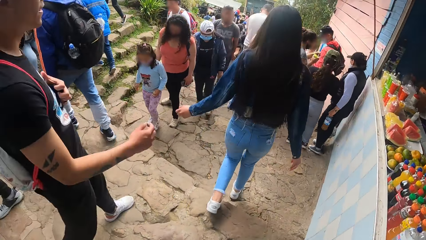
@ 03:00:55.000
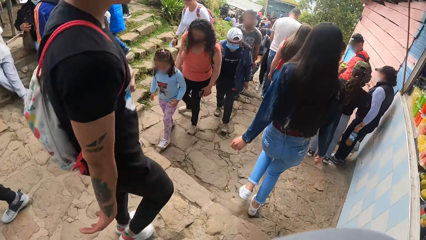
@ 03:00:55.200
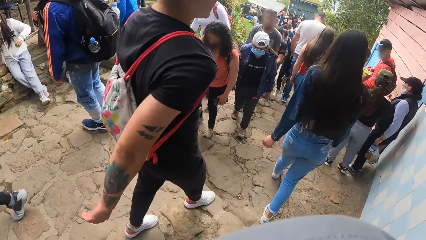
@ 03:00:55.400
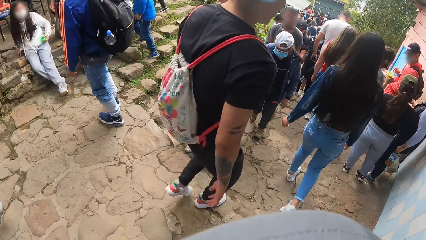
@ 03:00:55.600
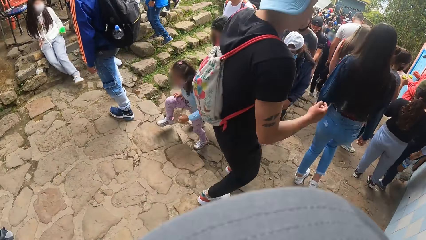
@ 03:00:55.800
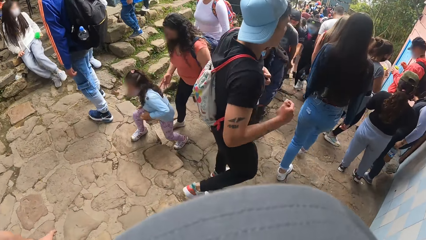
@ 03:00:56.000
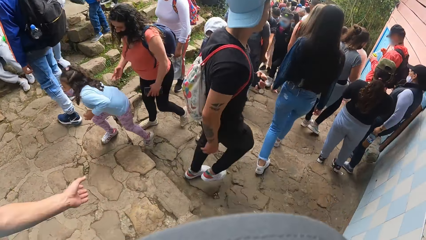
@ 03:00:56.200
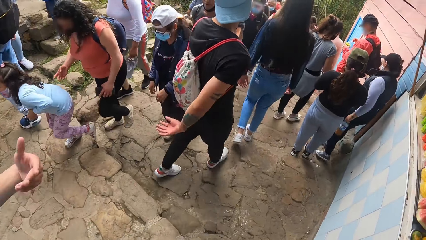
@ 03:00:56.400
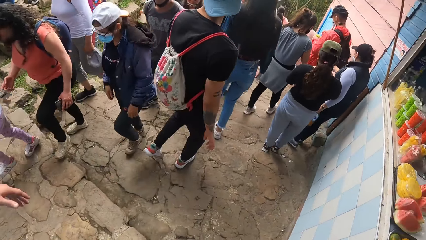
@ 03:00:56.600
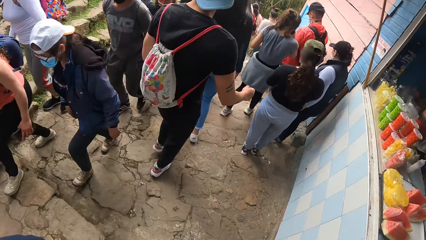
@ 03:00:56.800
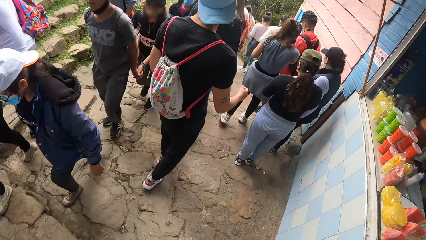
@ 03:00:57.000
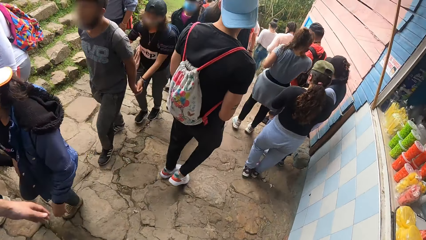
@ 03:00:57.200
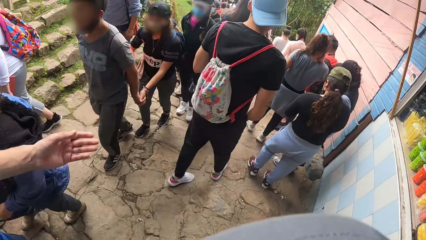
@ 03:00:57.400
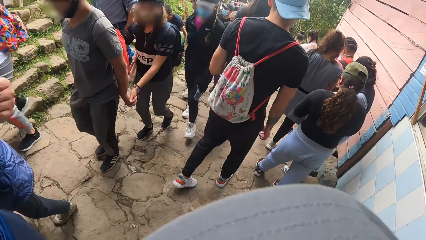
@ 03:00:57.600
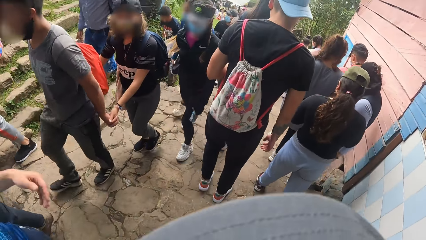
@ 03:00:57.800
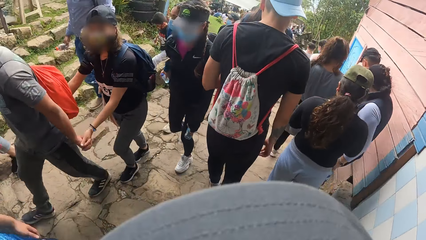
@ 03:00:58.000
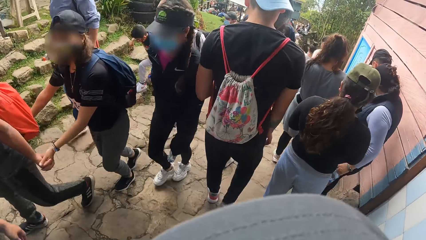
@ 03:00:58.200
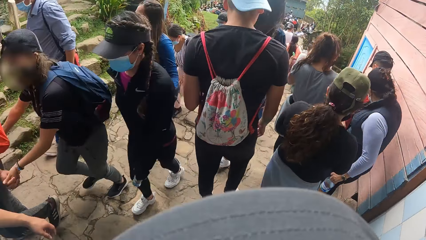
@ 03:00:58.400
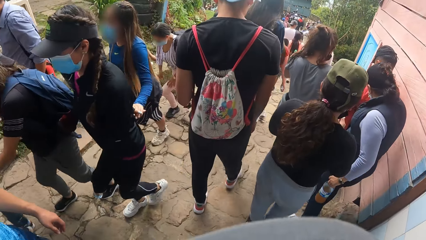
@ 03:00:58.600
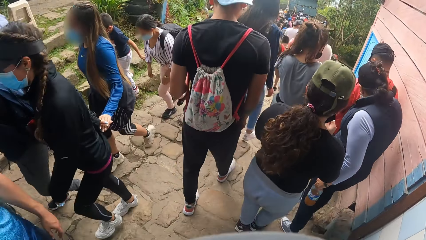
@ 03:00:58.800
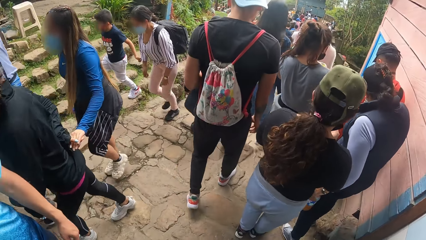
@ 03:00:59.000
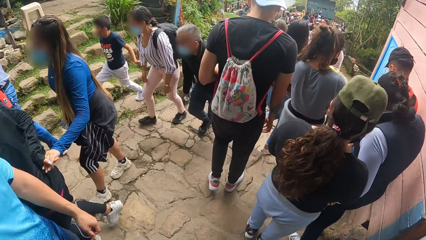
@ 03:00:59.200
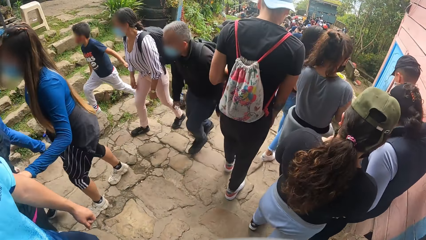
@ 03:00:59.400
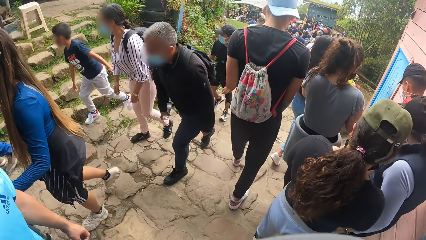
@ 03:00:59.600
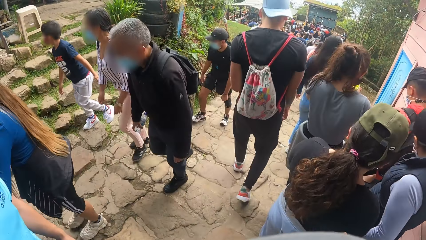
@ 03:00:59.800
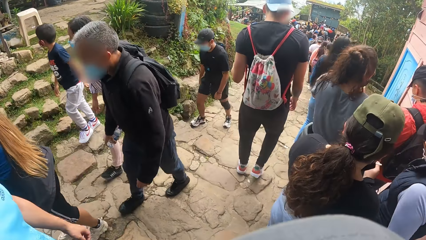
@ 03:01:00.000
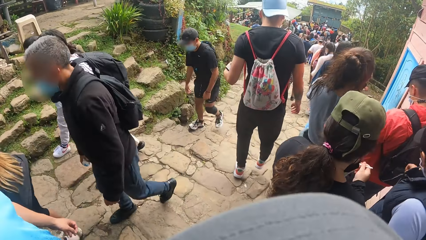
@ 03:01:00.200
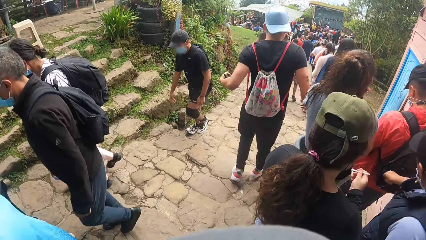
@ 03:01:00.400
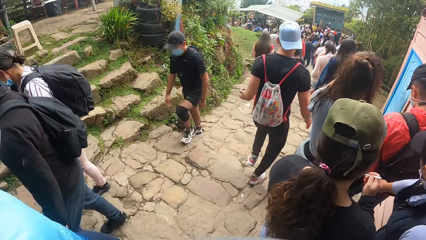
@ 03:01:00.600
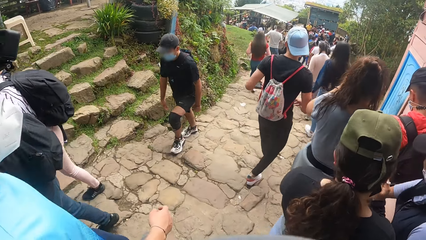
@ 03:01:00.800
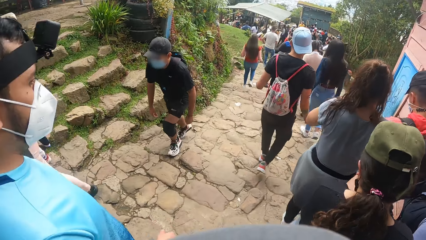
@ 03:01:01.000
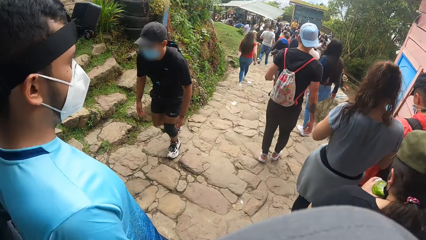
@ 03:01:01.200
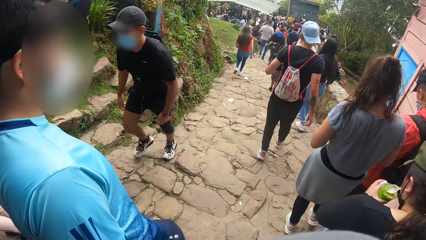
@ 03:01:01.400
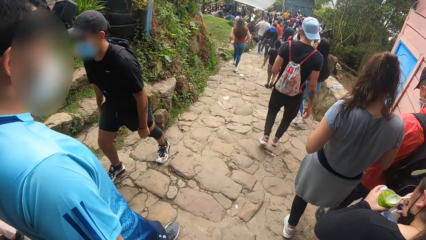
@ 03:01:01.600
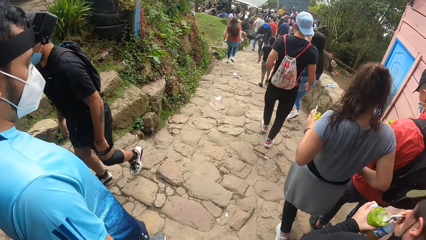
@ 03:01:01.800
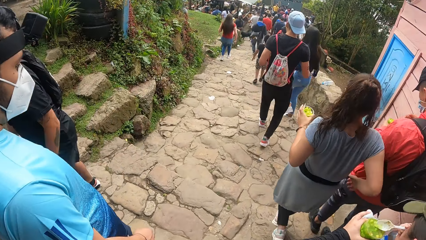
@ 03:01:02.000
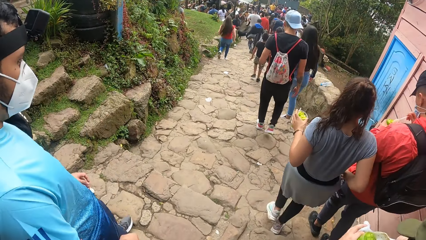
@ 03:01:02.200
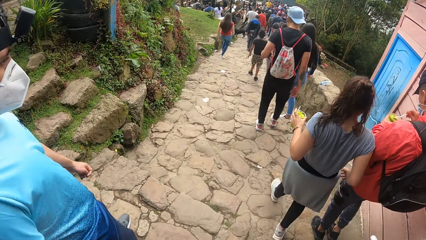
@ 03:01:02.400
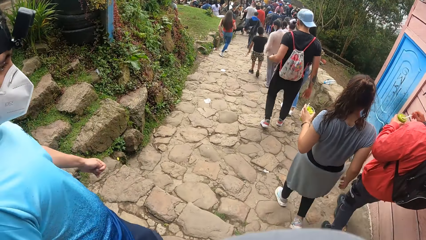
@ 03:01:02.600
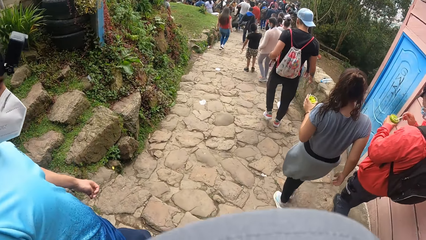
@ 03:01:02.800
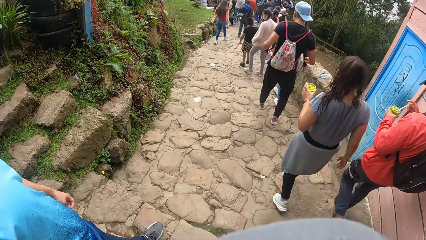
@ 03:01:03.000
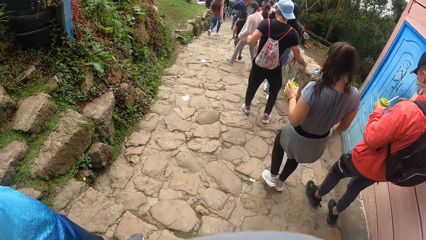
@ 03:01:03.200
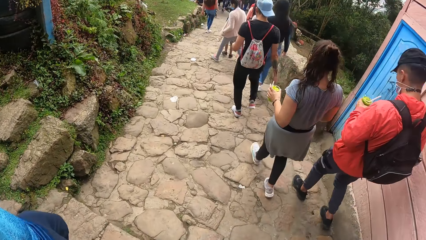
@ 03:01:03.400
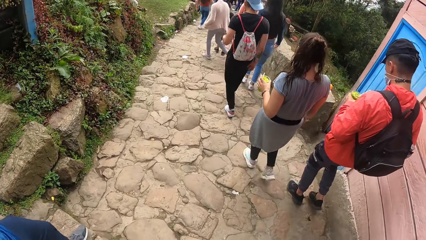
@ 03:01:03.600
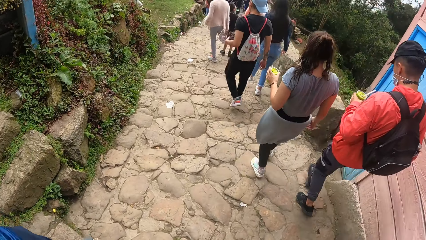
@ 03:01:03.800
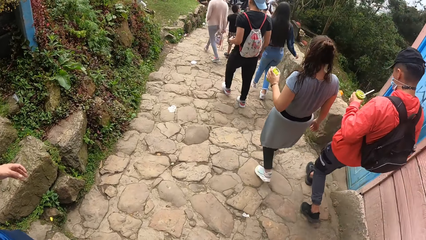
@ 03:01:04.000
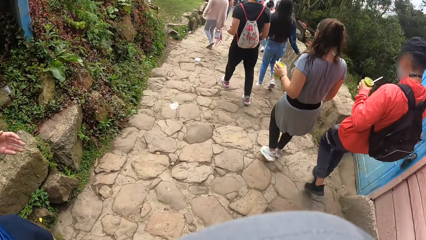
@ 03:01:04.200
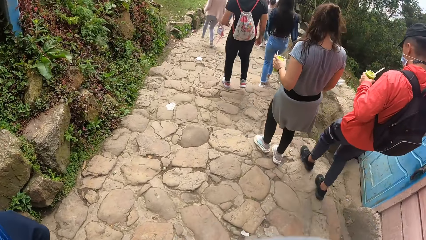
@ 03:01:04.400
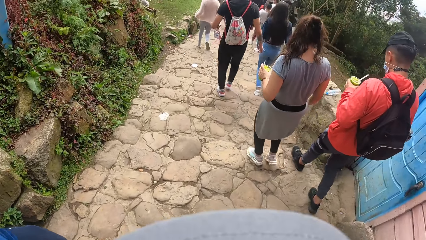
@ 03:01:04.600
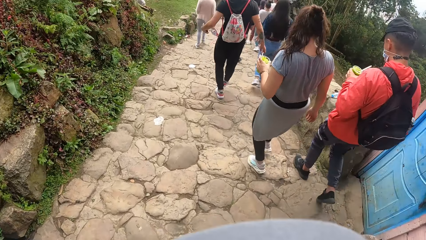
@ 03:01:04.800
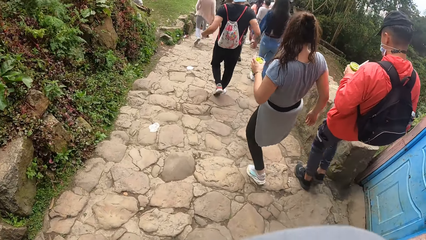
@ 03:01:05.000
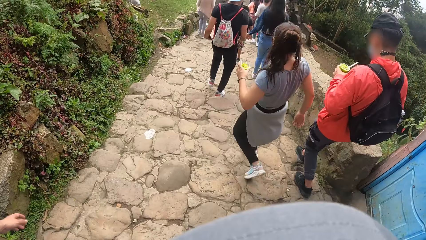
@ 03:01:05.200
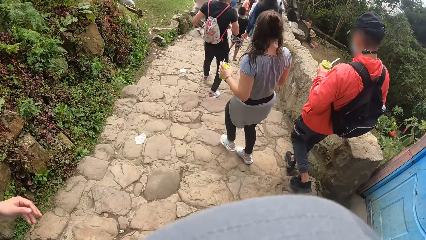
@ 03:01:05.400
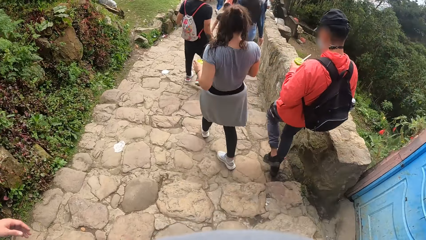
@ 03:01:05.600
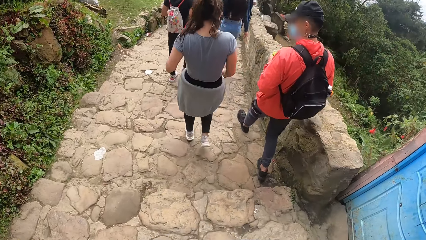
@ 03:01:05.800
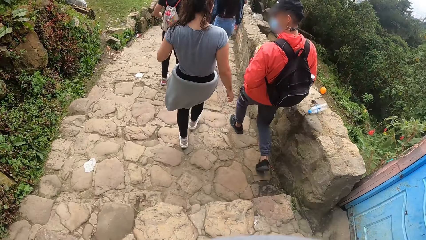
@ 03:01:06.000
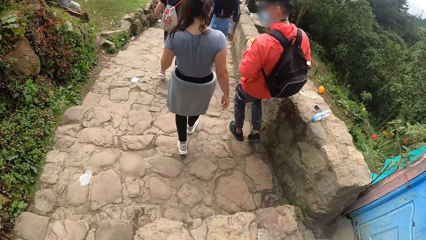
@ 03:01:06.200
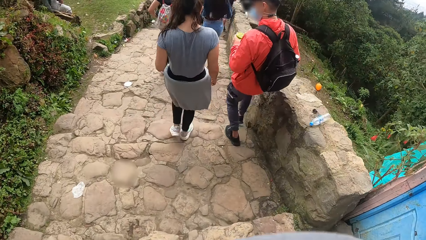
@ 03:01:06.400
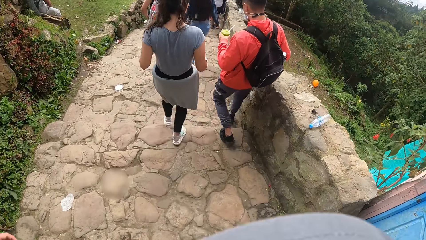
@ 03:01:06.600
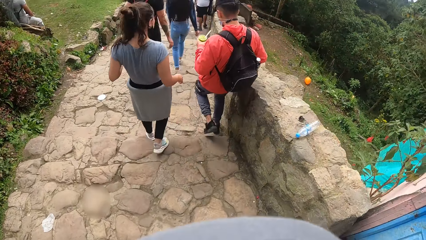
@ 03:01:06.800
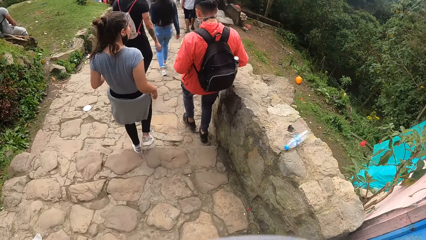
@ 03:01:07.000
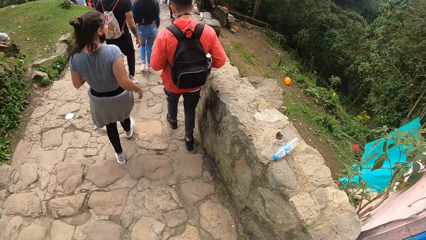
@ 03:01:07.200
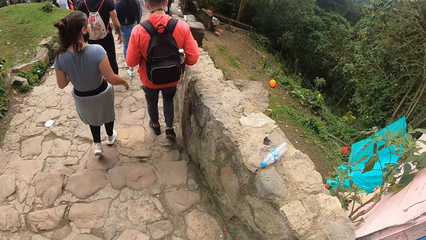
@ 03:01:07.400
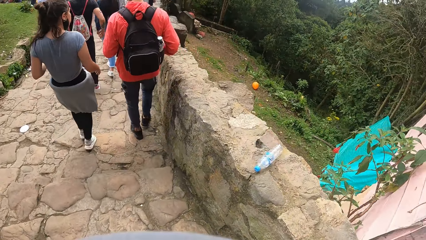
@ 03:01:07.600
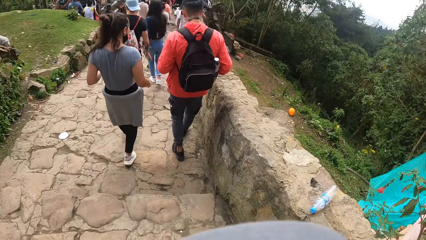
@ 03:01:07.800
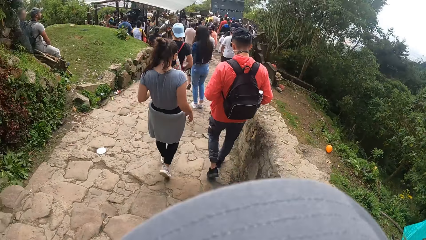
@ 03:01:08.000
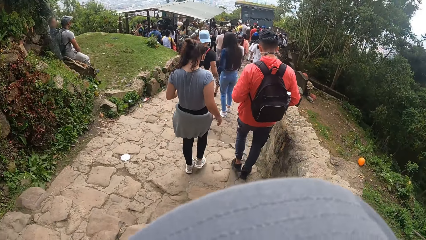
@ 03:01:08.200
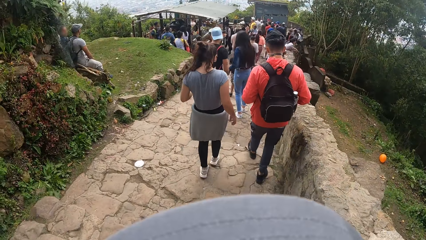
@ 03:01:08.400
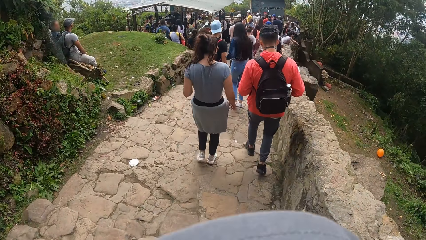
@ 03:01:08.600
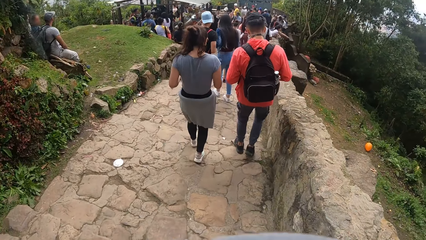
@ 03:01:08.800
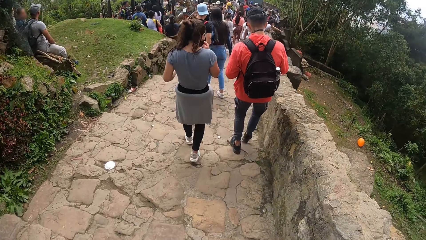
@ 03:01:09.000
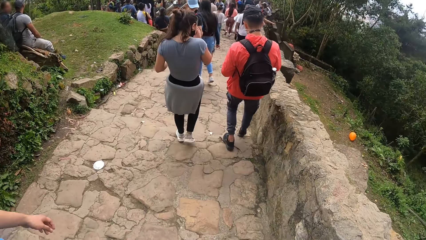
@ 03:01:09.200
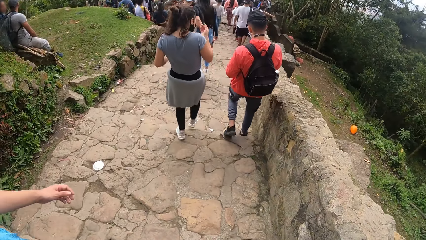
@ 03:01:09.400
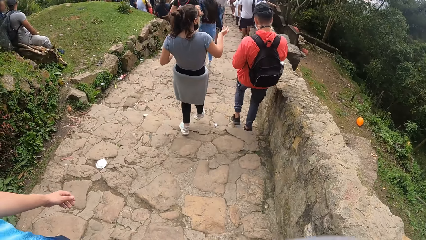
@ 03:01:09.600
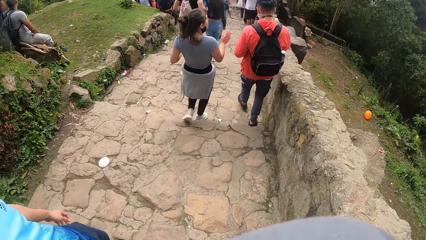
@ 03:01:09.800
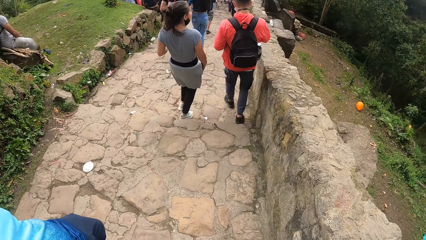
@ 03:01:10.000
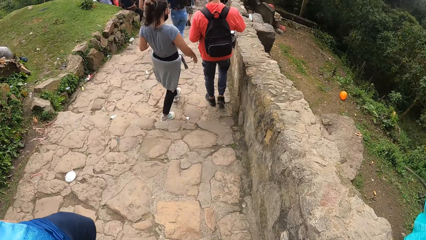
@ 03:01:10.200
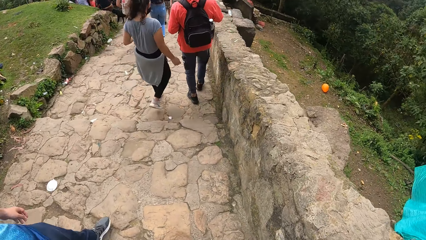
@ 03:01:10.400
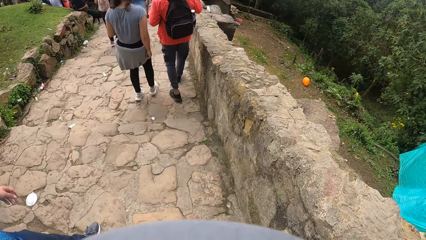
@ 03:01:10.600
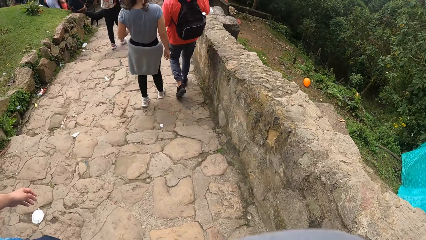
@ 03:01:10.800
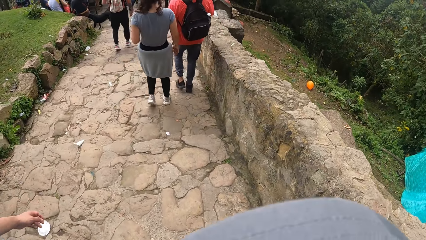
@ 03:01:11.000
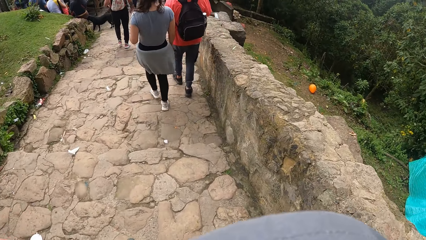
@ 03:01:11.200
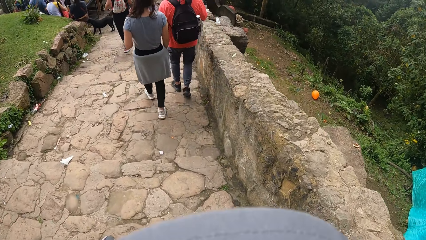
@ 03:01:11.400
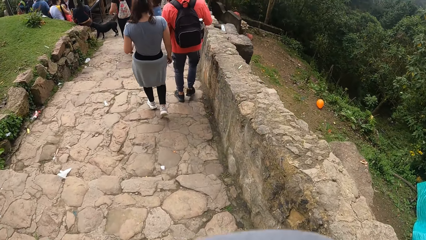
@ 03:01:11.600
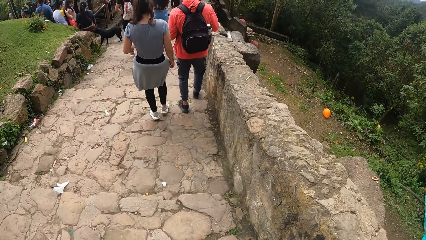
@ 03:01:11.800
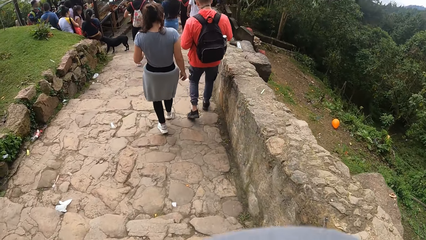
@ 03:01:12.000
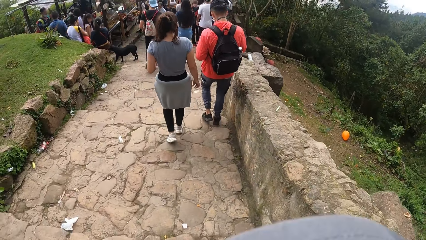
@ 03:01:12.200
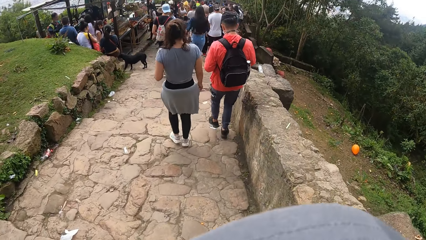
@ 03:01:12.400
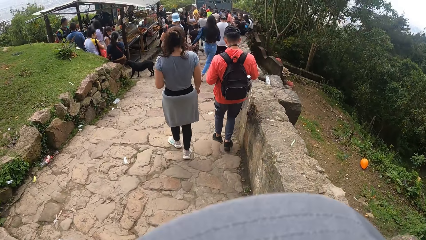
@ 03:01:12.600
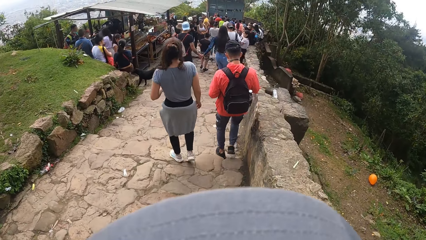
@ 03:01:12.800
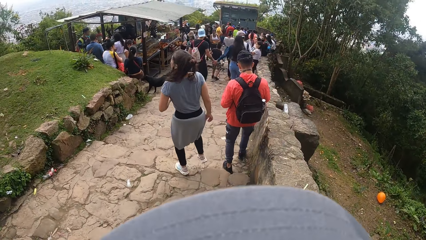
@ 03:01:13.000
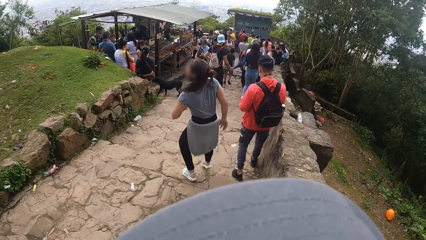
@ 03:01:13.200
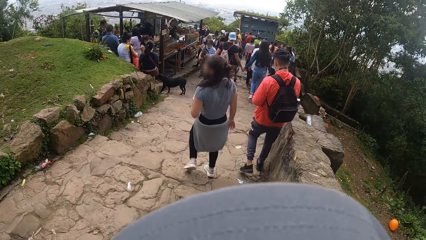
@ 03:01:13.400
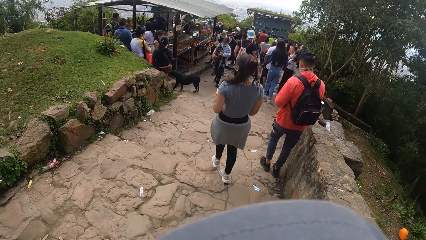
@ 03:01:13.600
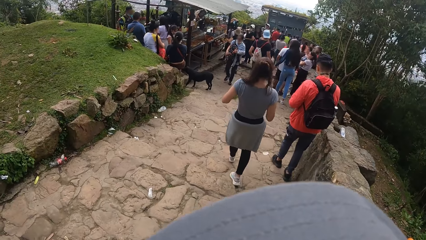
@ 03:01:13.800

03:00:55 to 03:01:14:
The man gesticulates with his left hand to the camera wearer. The man gestures to the camera wearer.
